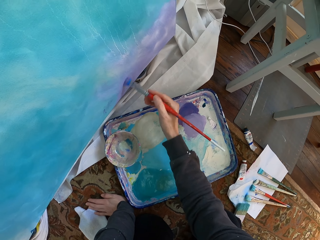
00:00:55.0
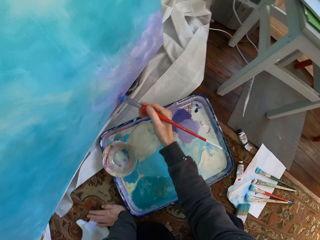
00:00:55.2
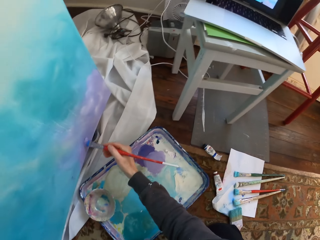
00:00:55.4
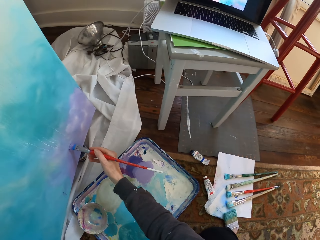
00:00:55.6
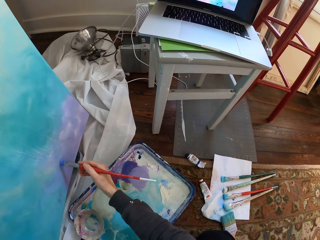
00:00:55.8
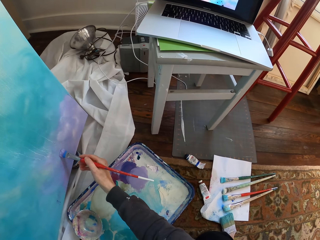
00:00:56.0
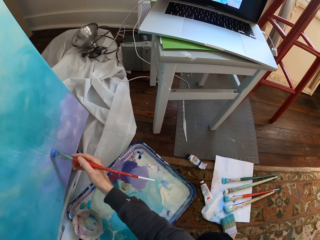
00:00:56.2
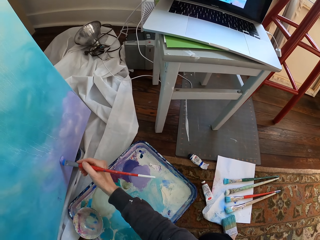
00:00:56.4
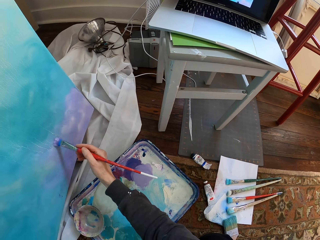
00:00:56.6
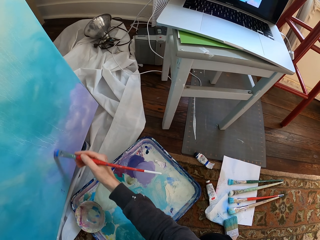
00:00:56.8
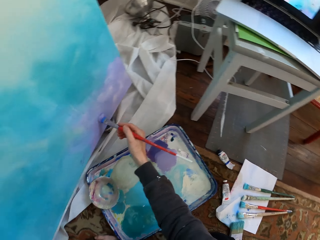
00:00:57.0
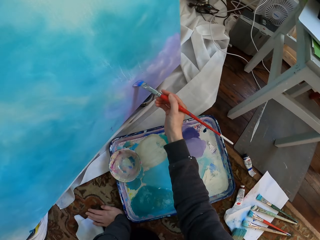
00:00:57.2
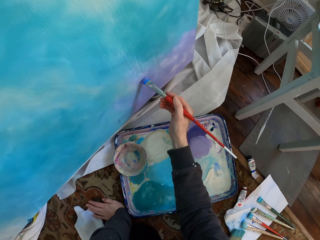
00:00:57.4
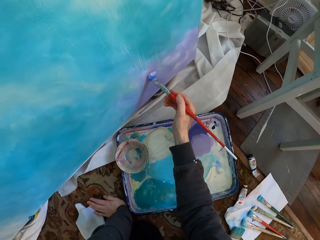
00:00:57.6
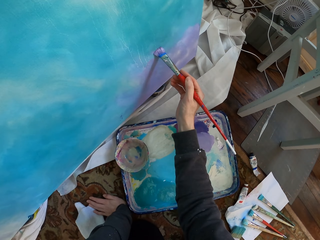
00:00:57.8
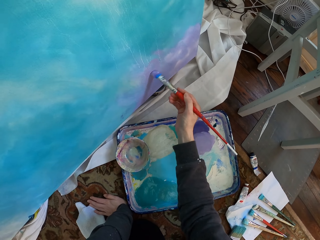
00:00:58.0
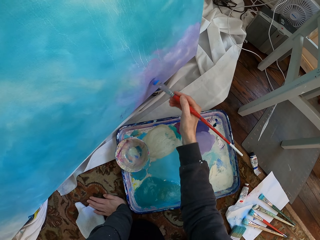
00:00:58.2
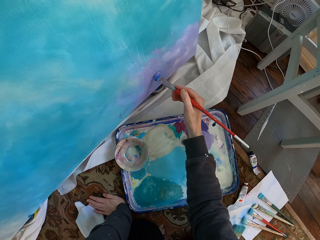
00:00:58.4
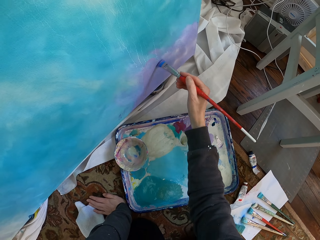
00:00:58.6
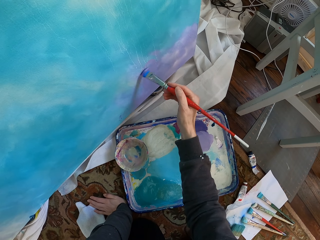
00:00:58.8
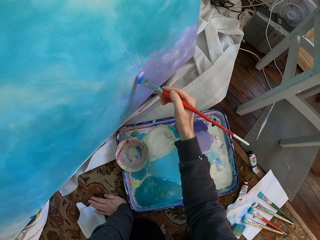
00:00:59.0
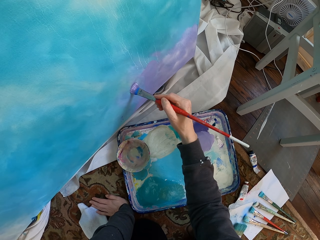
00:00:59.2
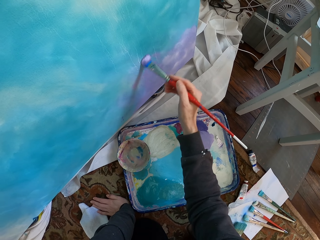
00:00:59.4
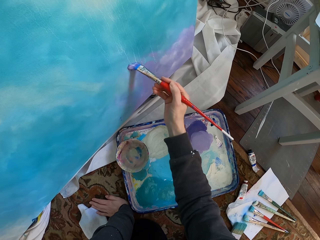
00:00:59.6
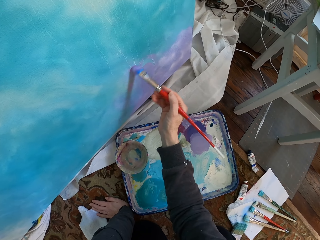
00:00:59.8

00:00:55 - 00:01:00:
The camera wearer paints the board.

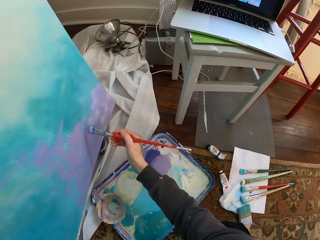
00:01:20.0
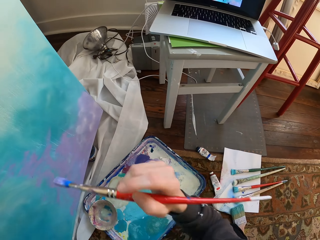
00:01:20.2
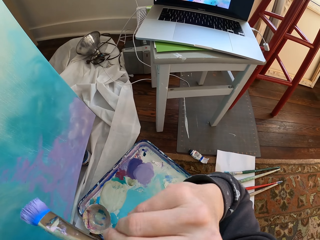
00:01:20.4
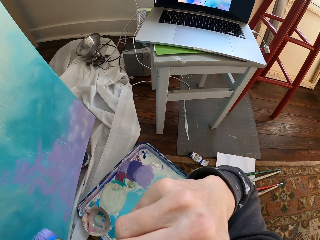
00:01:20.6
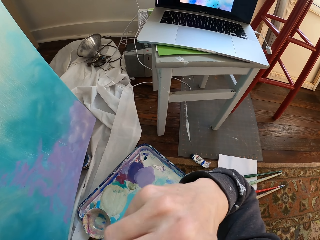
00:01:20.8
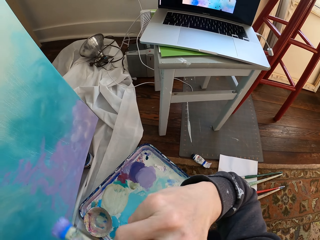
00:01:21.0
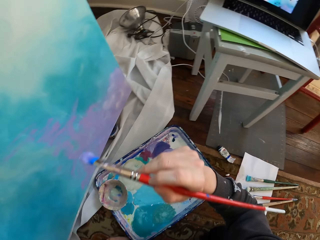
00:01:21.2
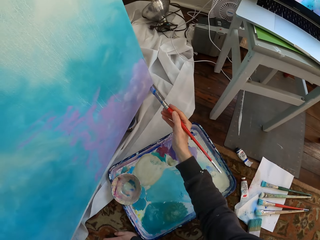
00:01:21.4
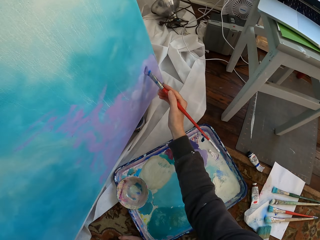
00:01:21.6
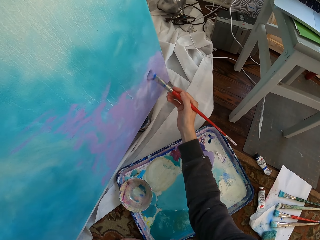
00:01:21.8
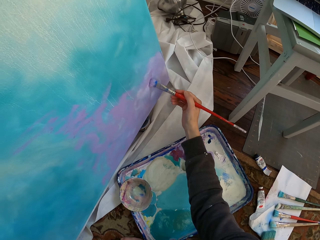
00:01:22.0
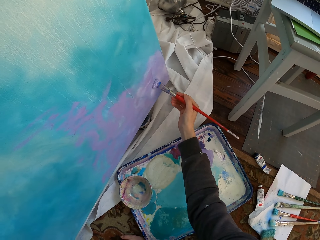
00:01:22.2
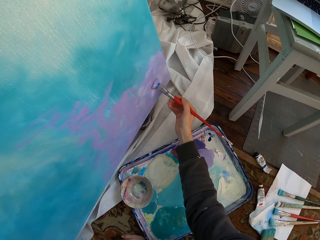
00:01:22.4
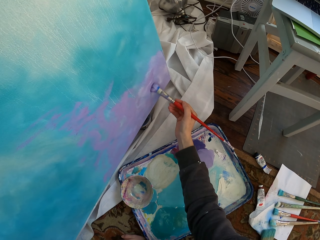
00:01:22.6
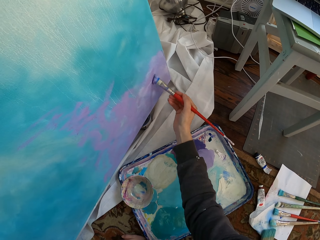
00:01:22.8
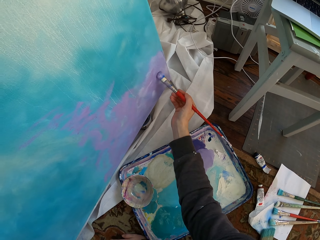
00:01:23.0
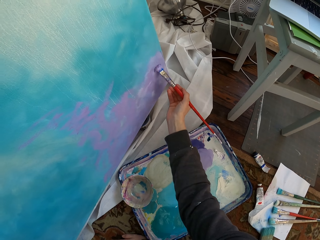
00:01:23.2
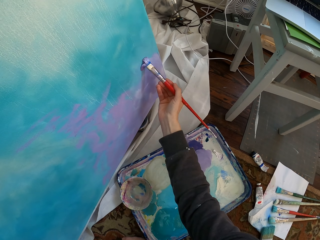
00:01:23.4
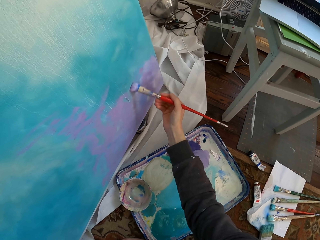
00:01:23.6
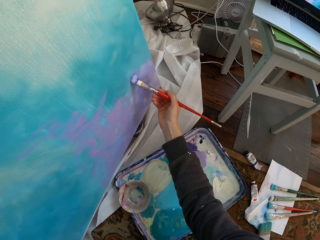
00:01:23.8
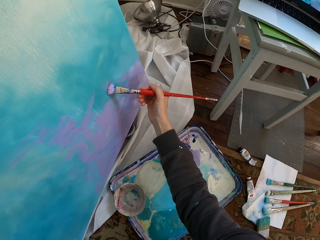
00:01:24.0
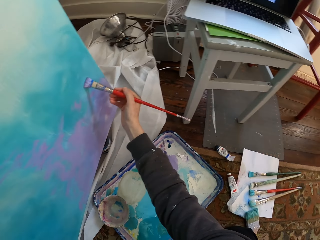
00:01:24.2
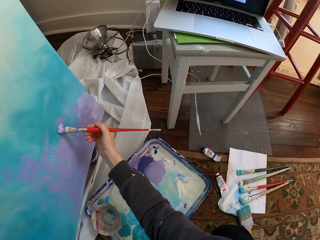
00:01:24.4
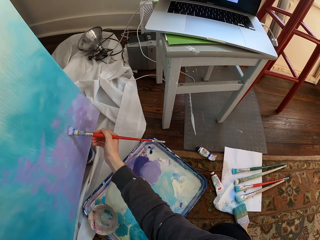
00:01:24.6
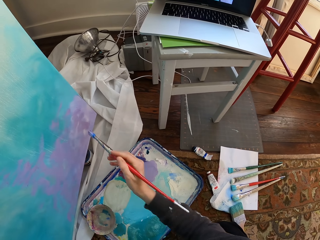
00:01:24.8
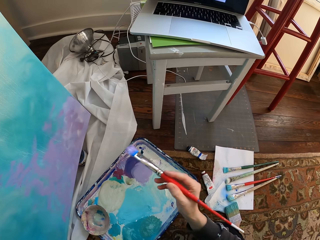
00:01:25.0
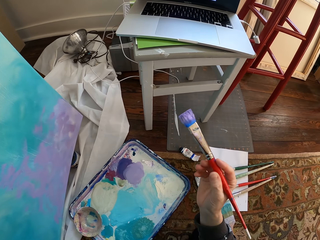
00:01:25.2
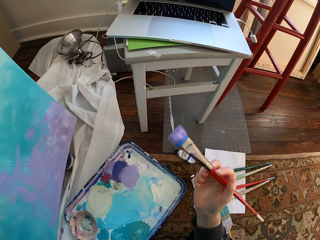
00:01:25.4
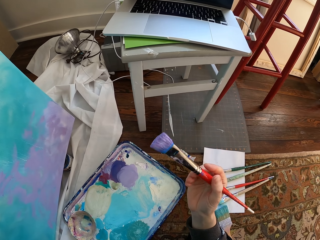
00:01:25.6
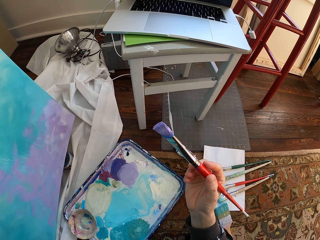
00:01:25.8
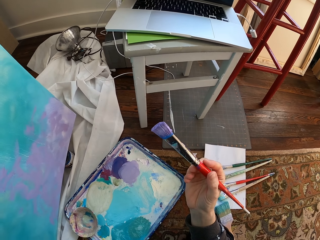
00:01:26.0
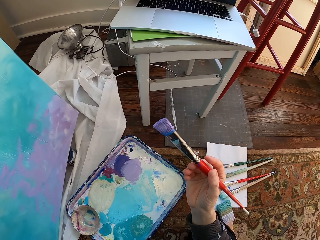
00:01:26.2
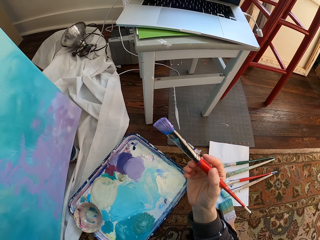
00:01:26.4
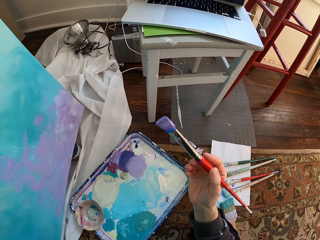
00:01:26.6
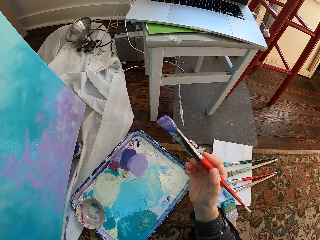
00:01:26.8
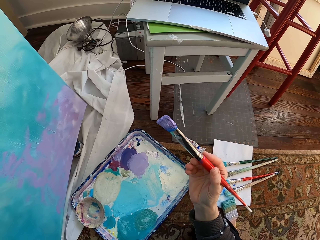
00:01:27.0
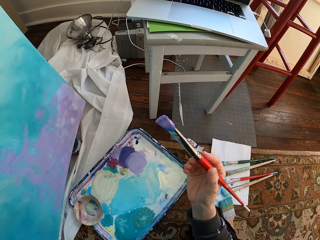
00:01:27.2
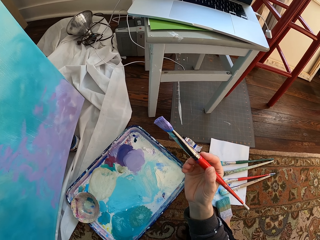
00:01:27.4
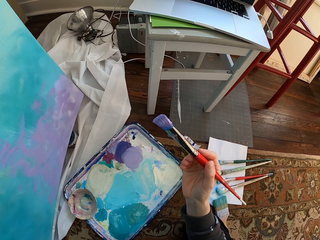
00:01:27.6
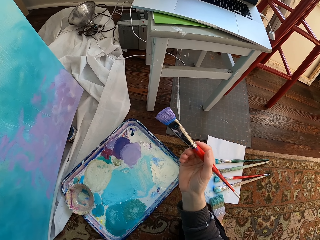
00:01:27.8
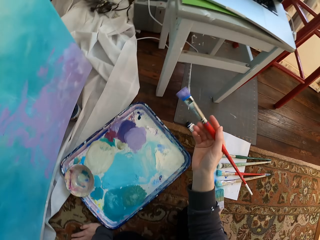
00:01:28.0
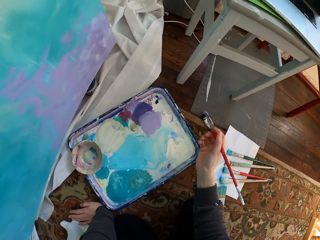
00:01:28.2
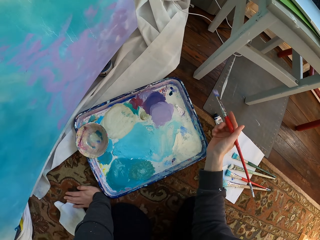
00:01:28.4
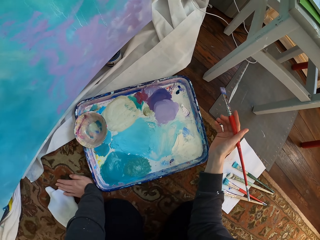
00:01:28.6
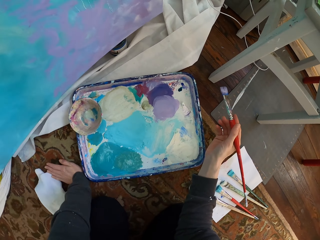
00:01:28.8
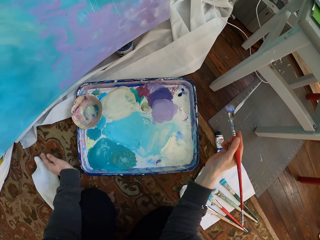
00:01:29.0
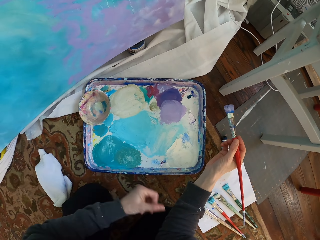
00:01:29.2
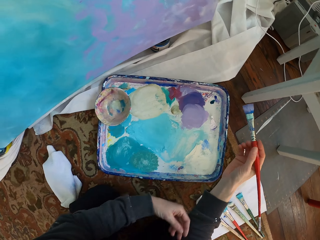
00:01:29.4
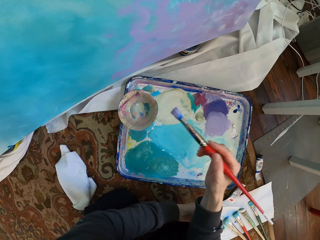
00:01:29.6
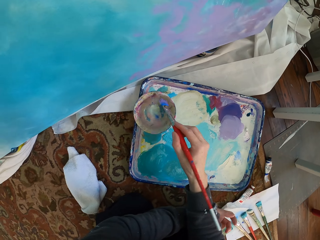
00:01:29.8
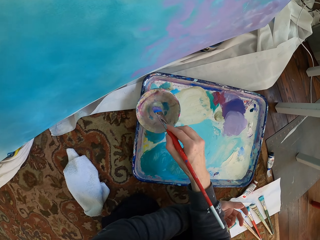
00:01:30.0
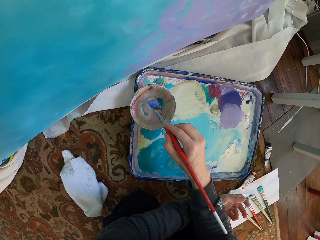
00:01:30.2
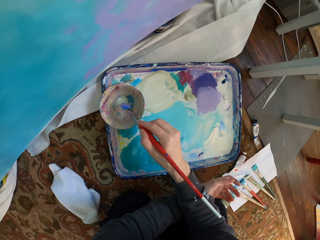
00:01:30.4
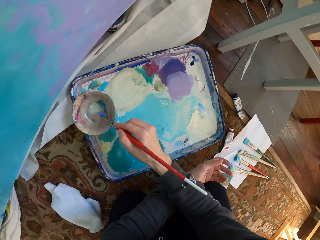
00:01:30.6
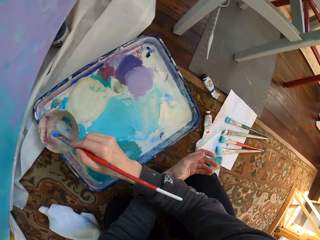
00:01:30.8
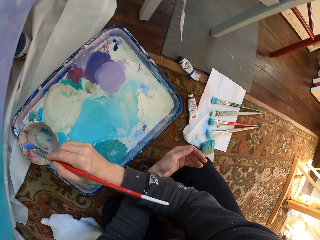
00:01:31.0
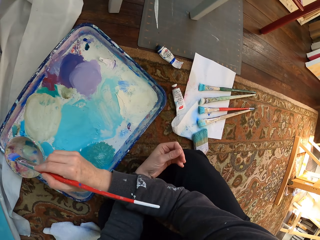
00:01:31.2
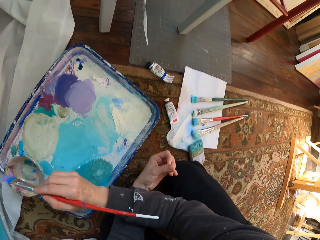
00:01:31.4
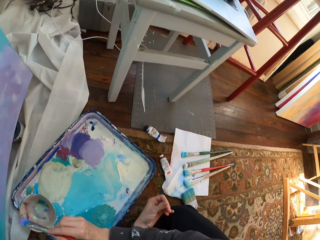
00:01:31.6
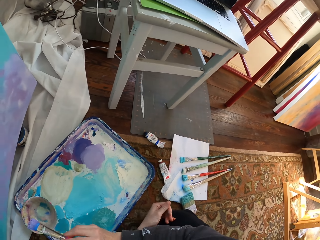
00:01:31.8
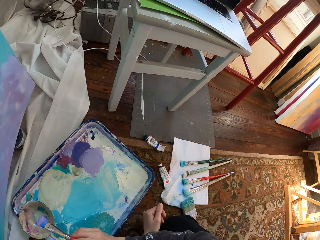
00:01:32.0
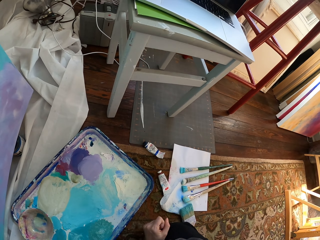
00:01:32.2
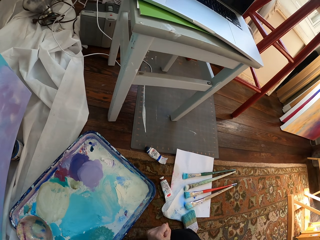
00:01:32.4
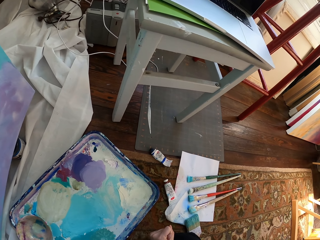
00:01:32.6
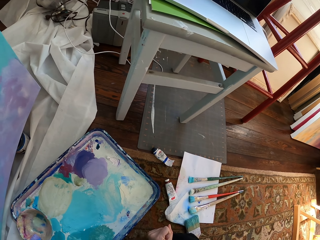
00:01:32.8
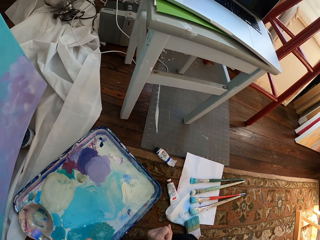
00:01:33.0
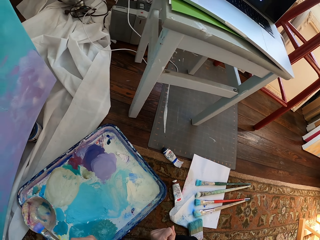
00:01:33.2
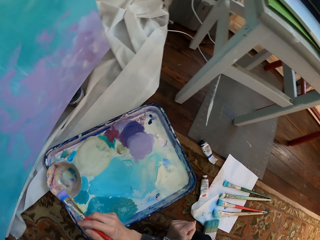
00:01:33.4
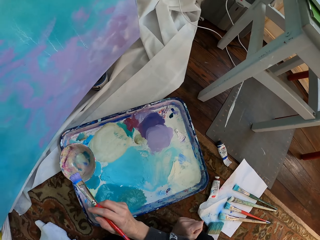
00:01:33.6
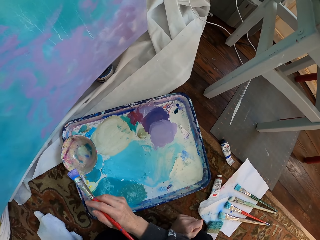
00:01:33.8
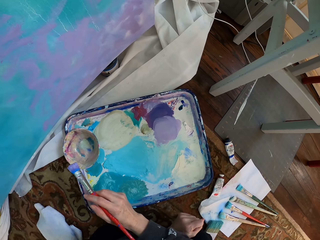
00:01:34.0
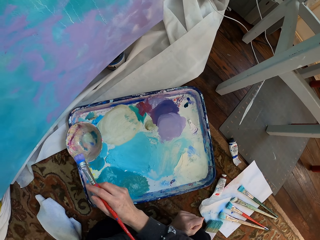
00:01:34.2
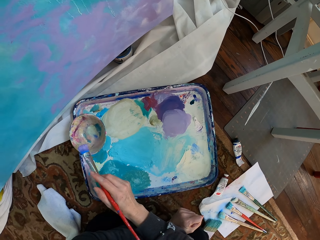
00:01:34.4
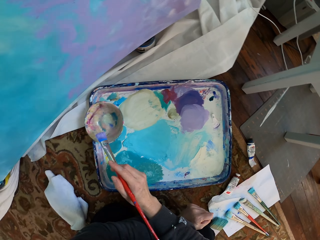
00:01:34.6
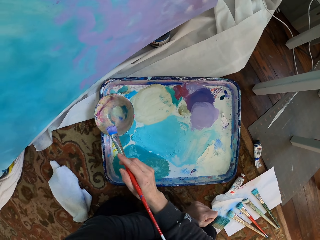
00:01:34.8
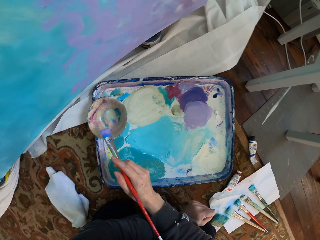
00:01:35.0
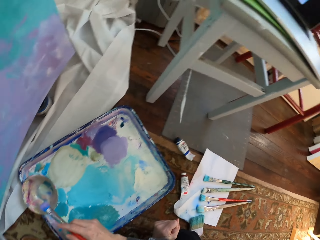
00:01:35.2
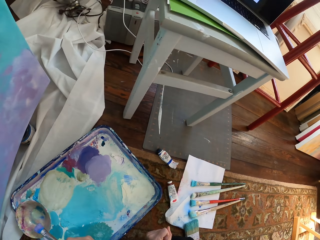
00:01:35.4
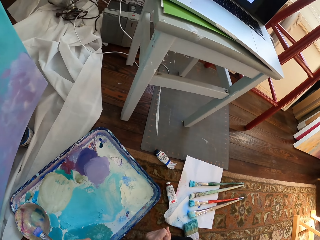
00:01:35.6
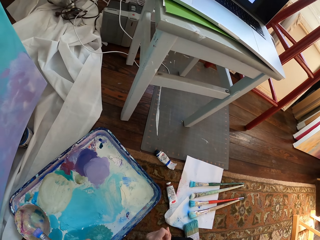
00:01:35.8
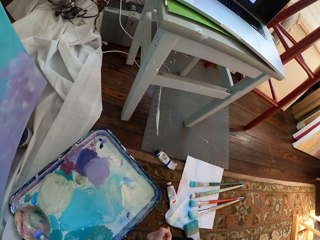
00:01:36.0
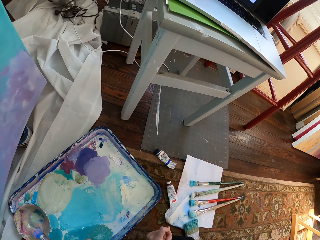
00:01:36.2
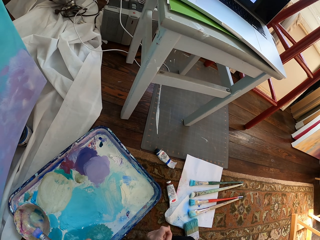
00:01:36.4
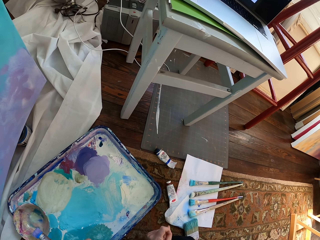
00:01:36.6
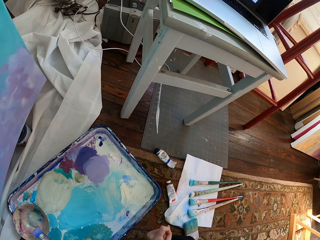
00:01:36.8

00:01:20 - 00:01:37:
The camera wearer scratches their face. They paint the board. They hold the paint. They dip the paint brush in the paint dish. They brush paint.
